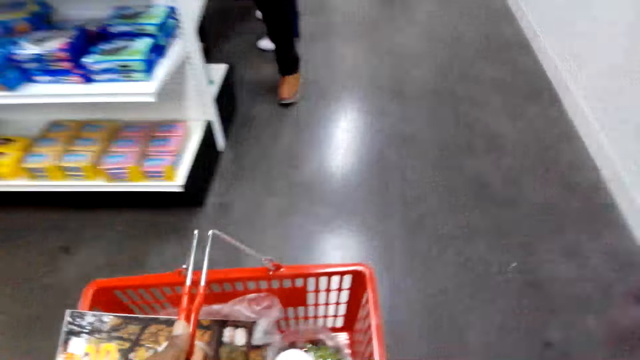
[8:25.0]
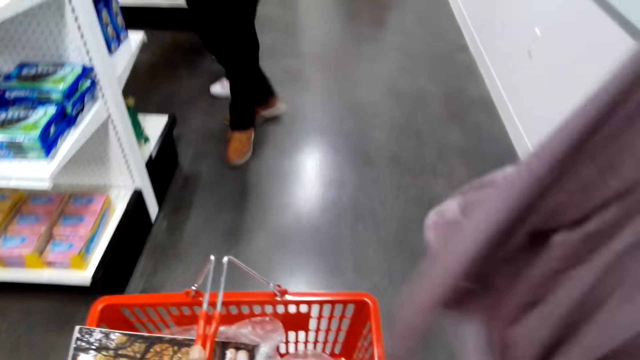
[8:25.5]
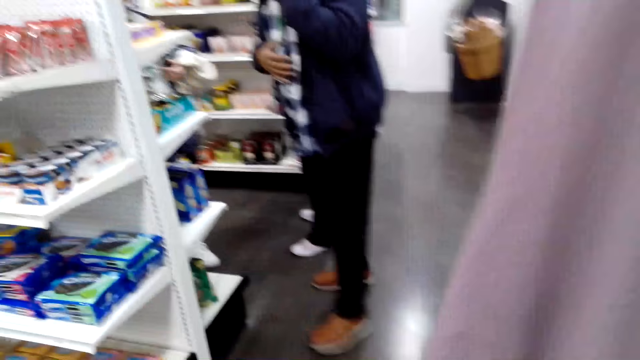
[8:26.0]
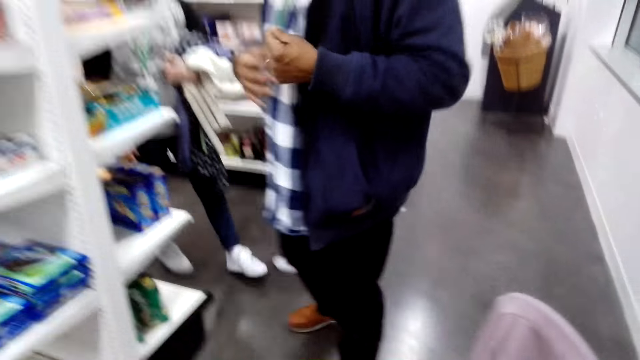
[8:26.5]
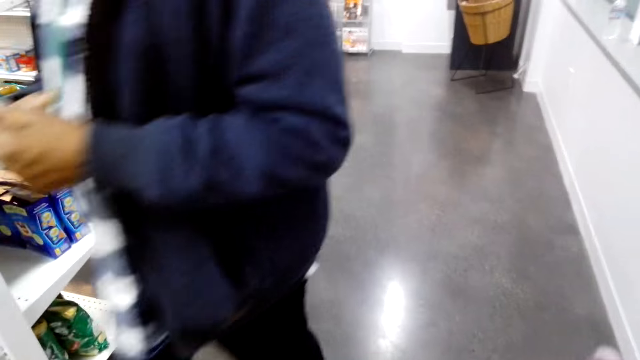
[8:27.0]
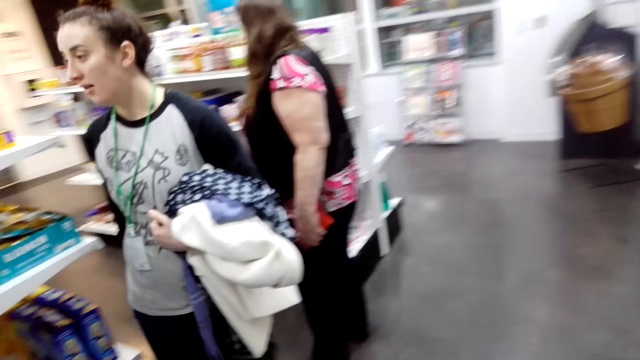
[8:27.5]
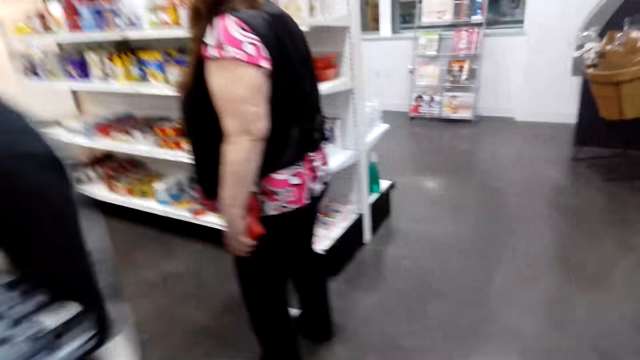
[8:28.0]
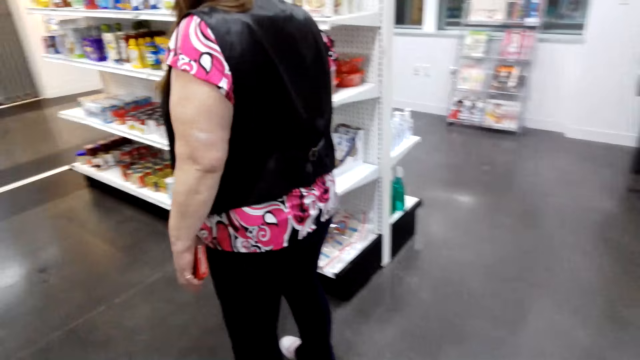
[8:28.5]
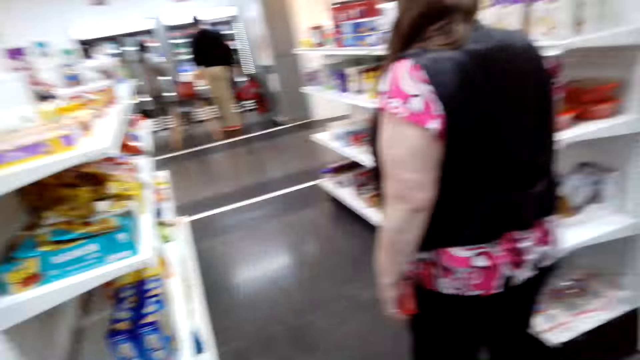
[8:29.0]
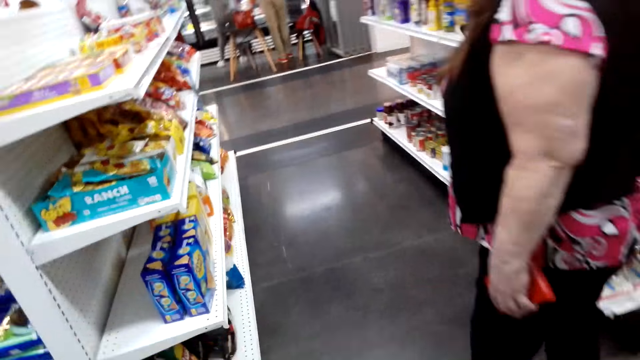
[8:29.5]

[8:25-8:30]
The camera wearer adjusts the sweater. They take a cloth, walk around in the supermarket, and put the cloth in the basket.

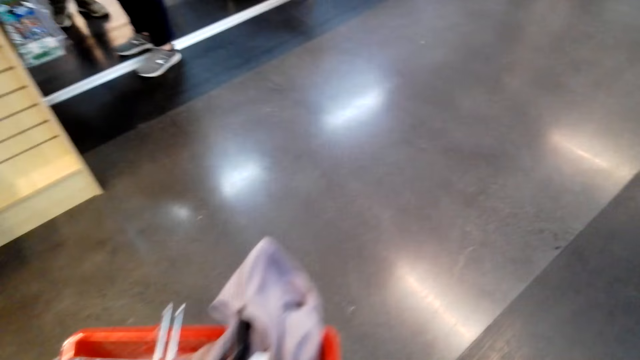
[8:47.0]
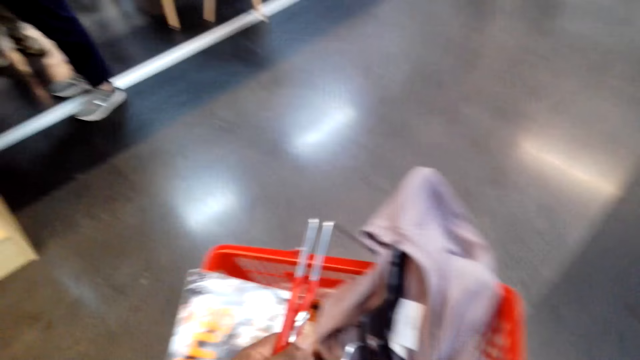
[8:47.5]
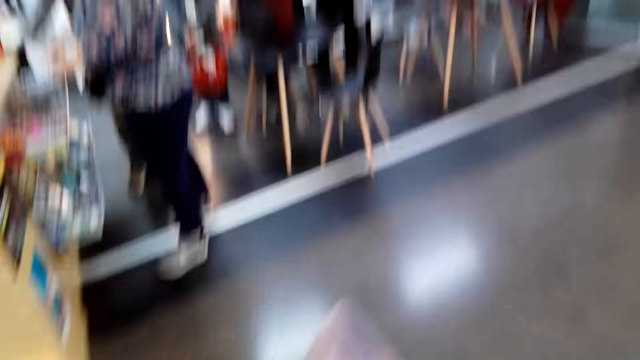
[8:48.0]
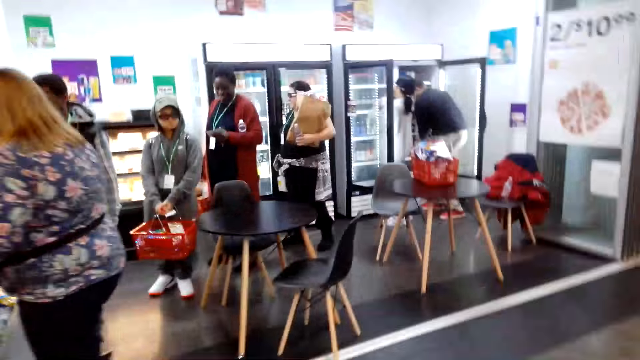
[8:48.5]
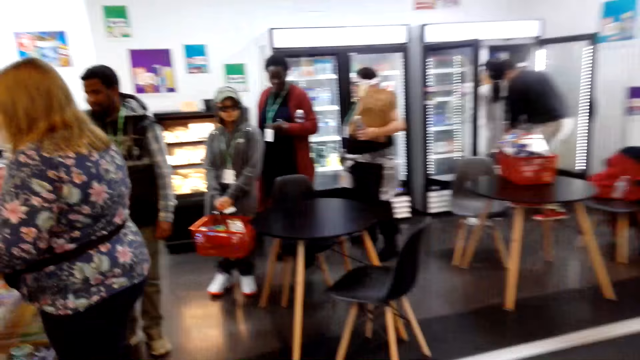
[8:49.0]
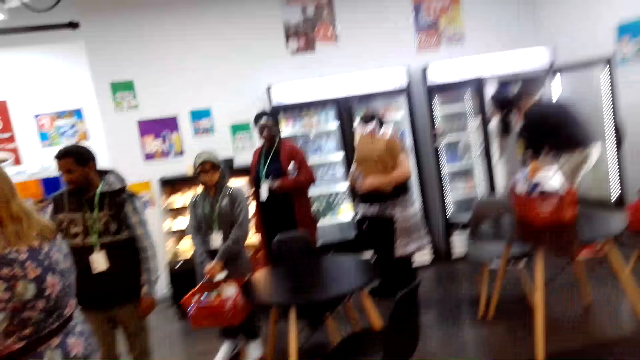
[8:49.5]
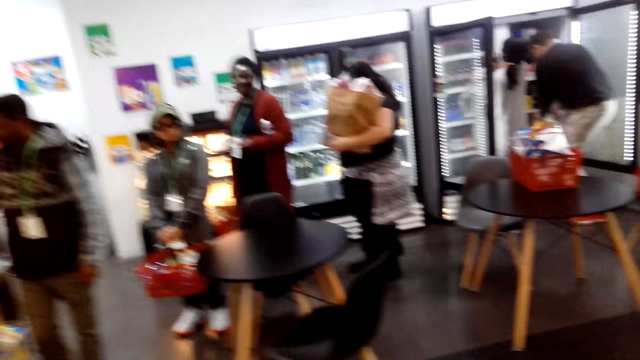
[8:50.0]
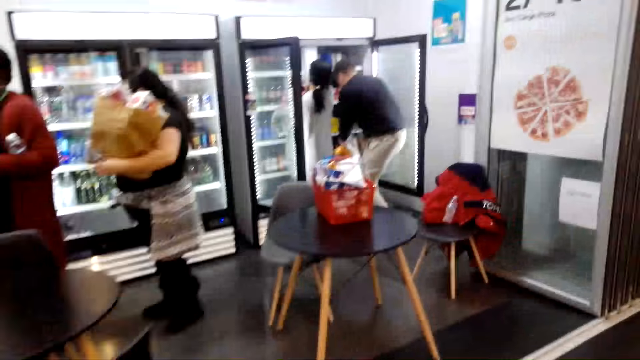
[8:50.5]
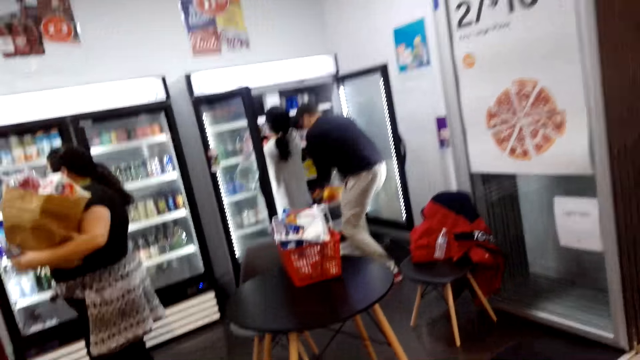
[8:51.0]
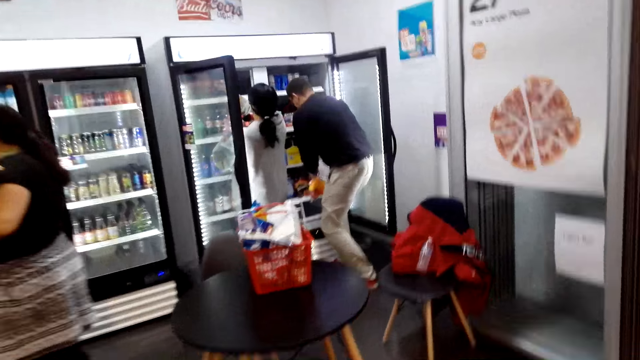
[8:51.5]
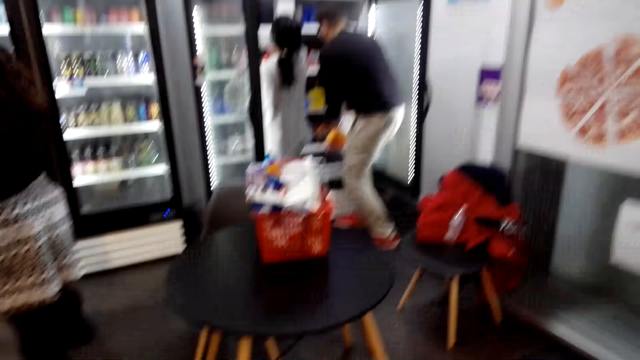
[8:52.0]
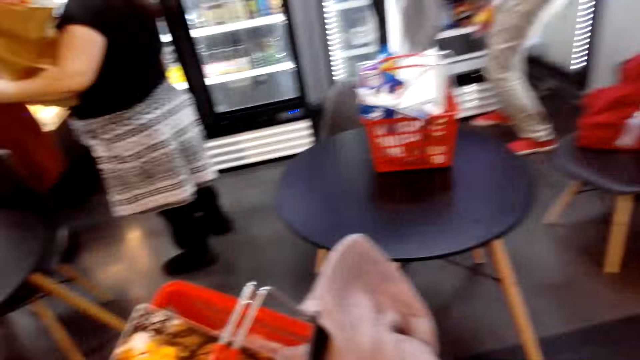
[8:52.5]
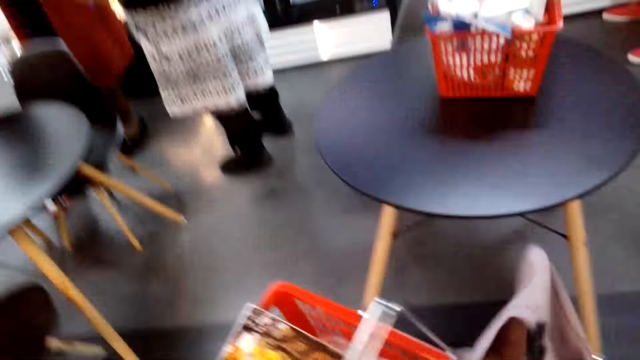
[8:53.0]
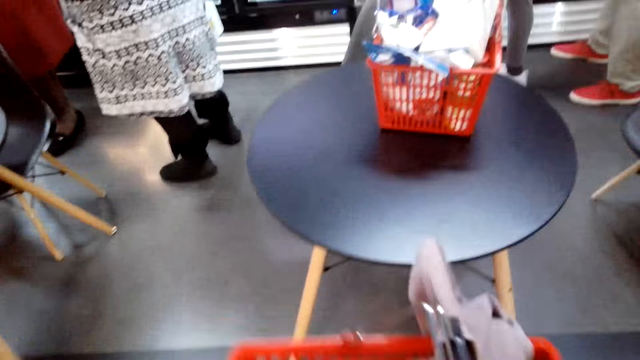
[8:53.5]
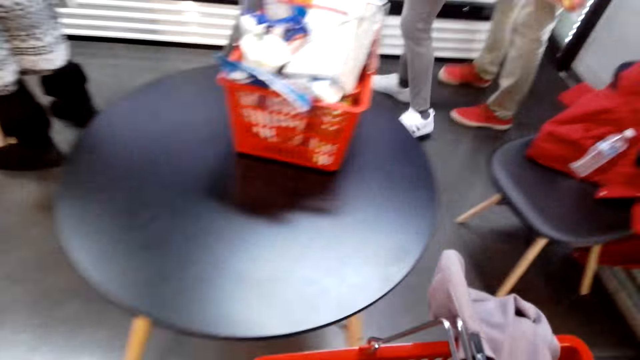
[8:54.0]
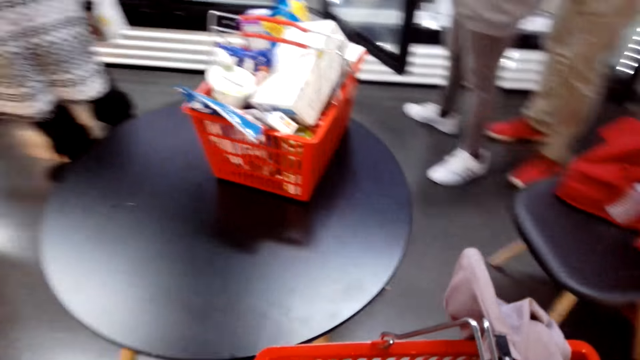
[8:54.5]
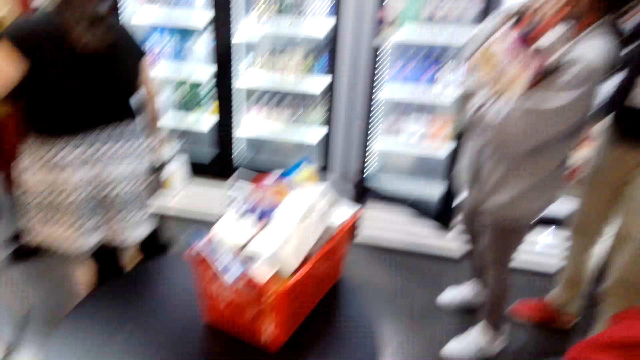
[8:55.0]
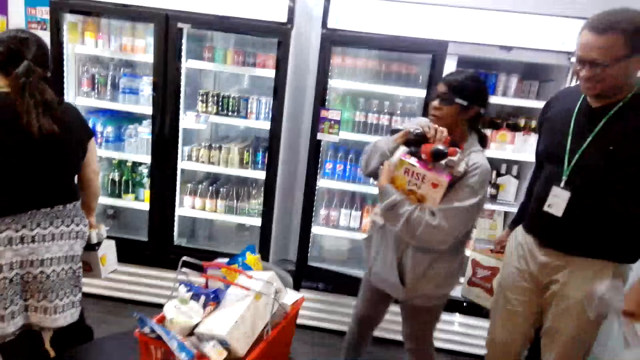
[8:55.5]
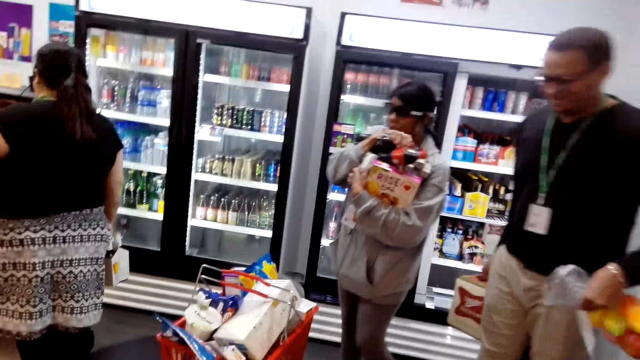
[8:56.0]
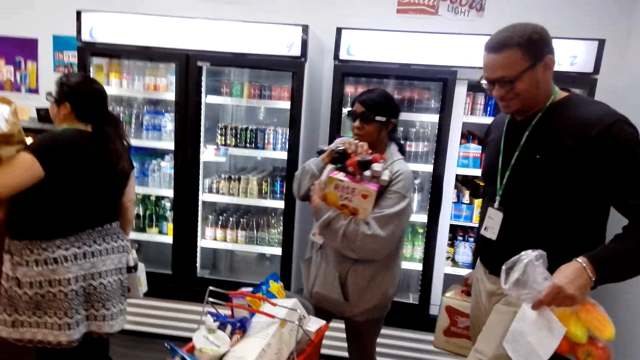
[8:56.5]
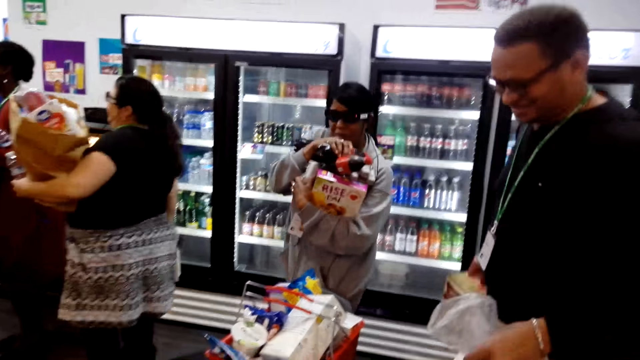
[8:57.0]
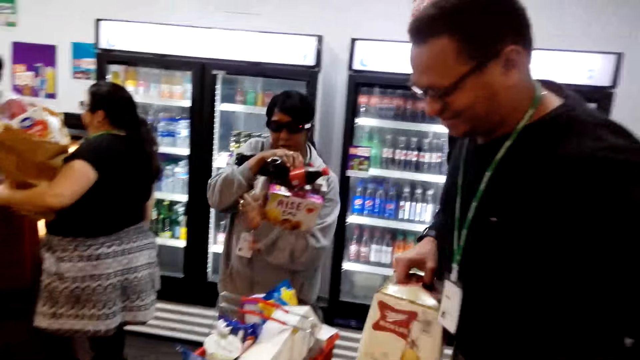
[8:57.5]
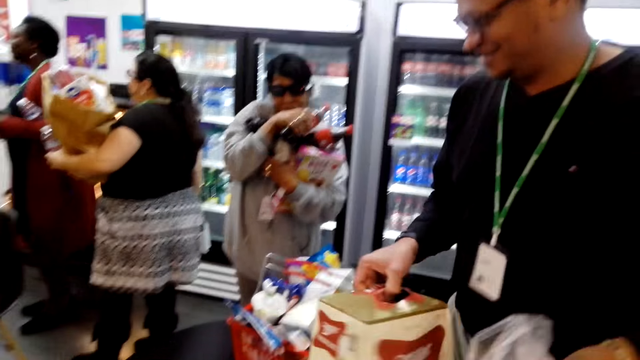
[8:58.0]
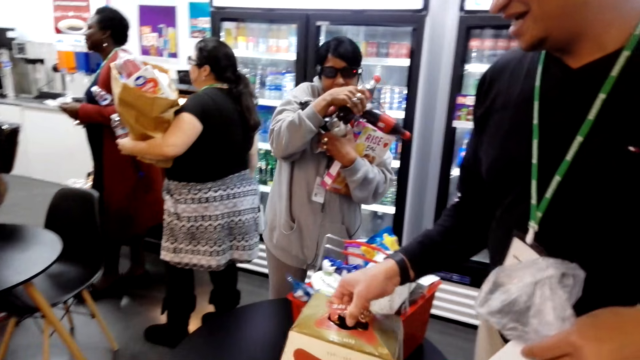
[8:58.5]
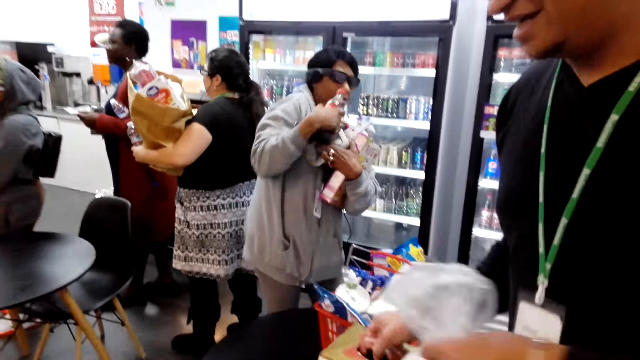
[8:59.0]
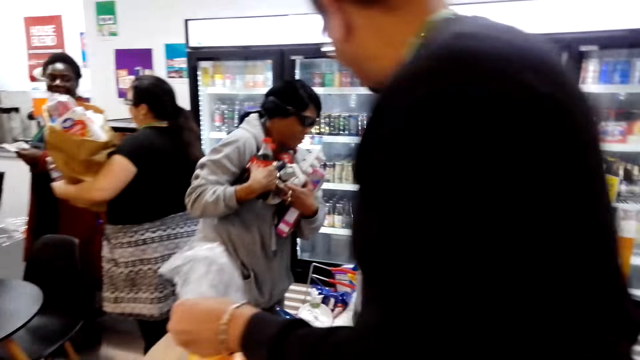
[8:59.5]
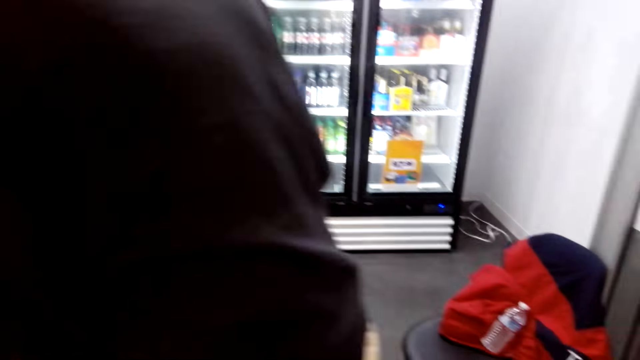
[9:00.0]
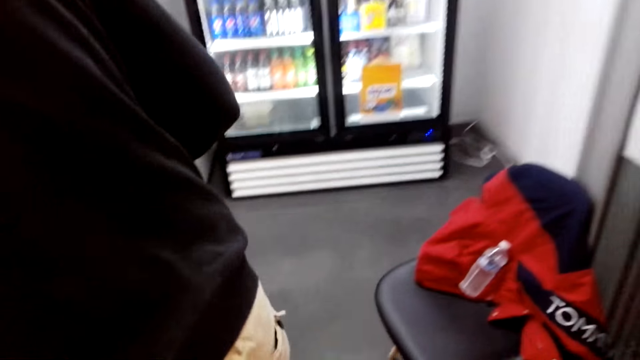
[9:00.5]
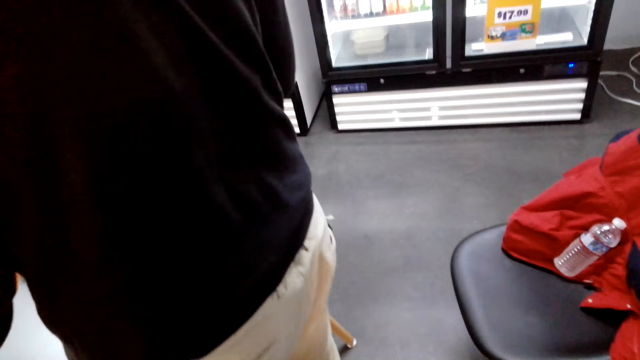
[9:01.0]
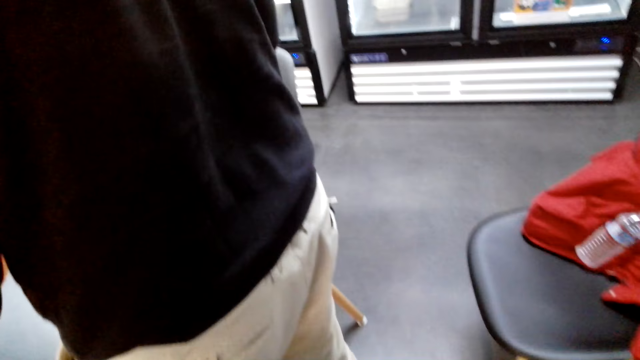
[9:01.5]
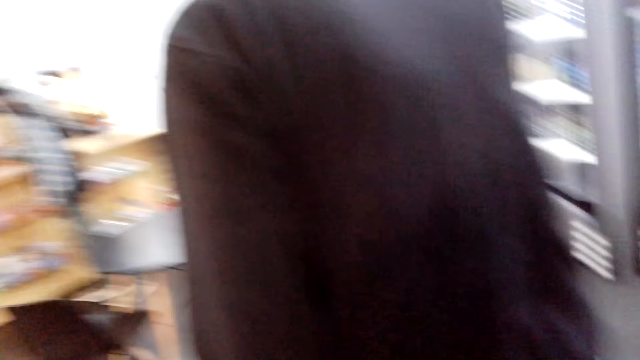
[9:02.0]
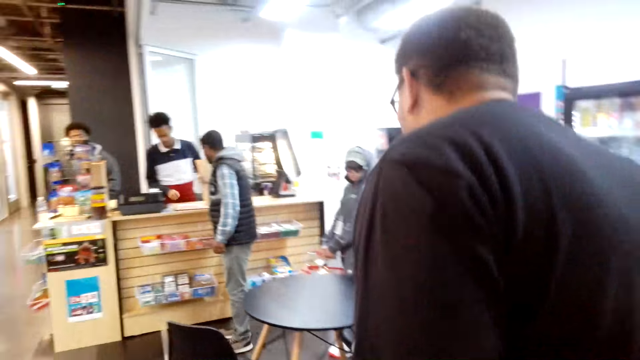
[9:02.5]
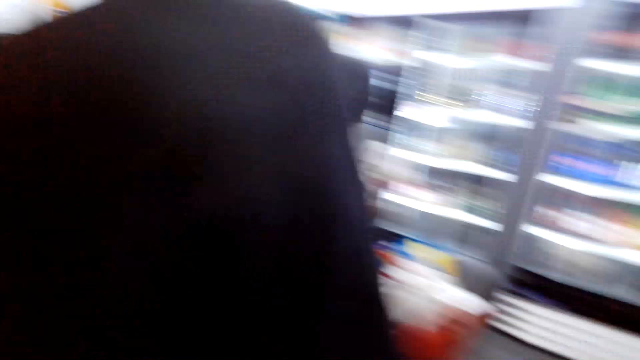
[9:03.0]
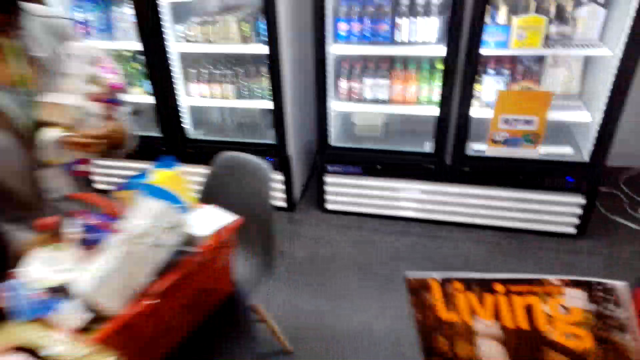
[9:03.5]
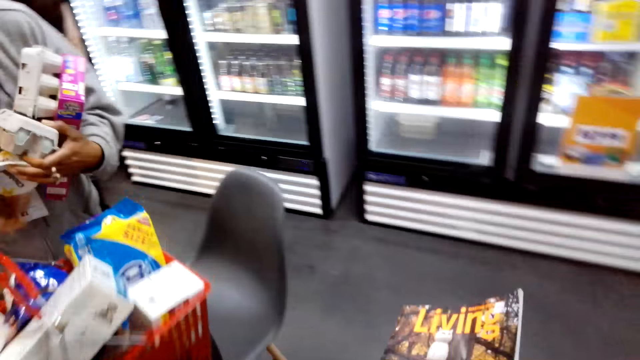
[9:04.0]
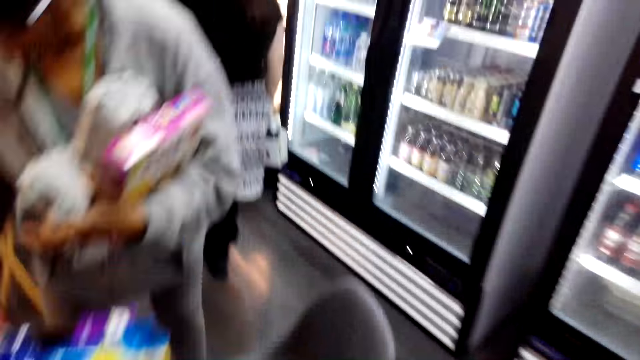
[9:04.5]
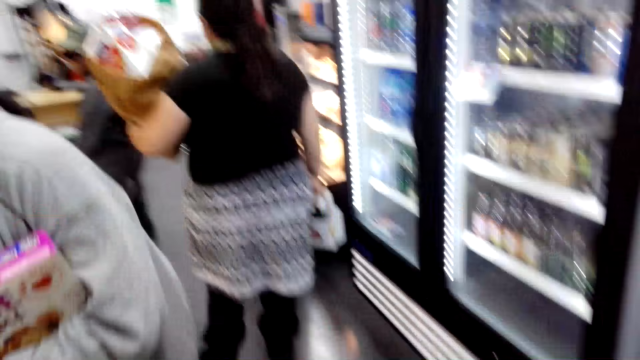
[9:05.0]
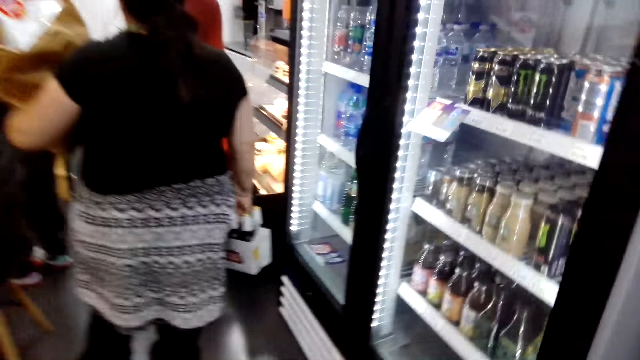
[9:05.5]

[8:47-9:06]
The camera wearer puts the snack packets in the supermarket basket. They walk around in the supermarket. They adjust the sweater in the supermarket basket. They carry a magazine in the hand. They touch the magazine.
